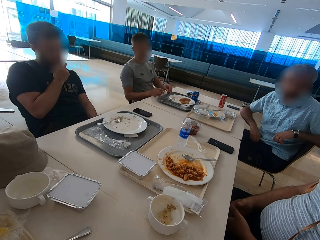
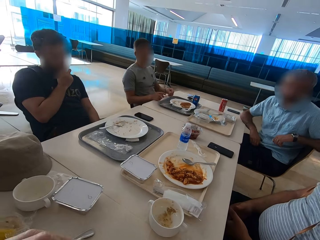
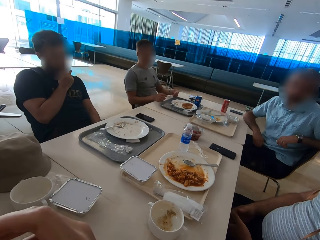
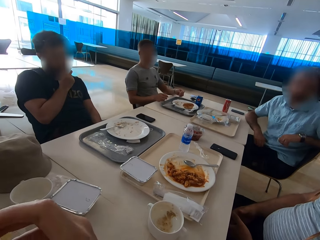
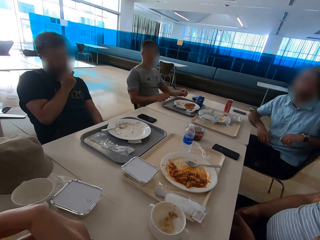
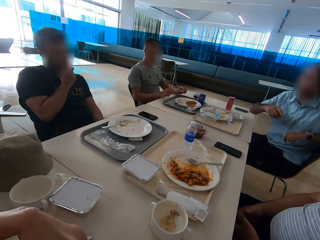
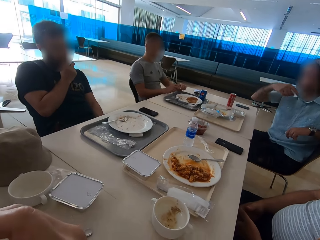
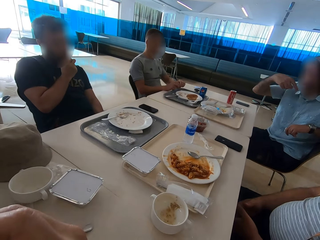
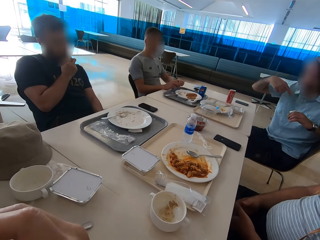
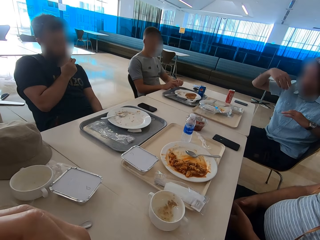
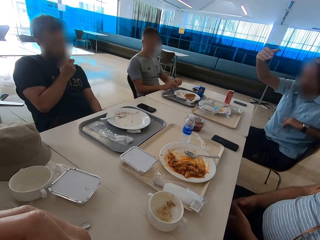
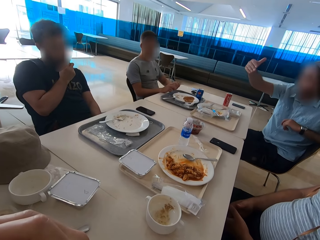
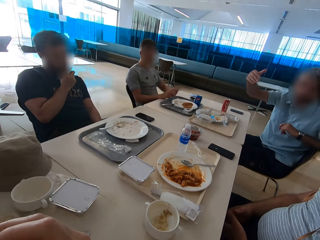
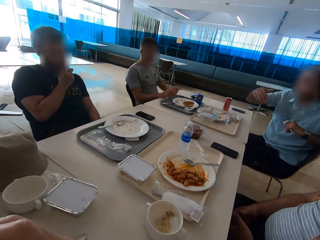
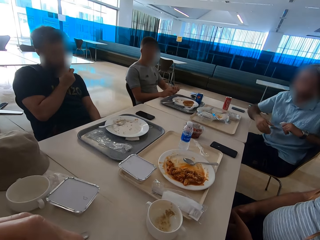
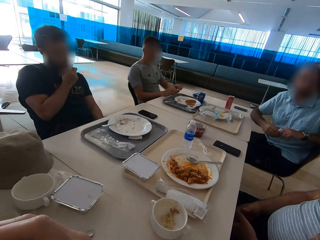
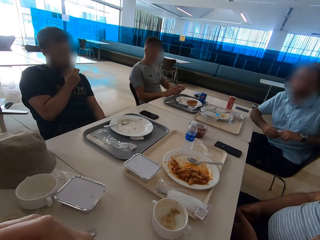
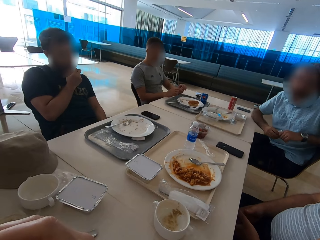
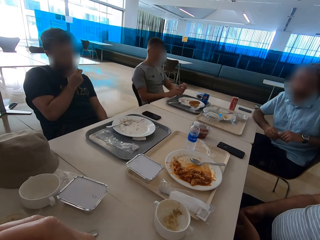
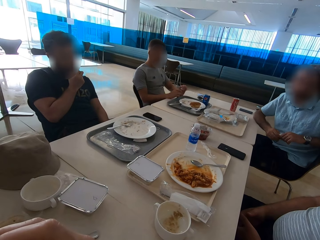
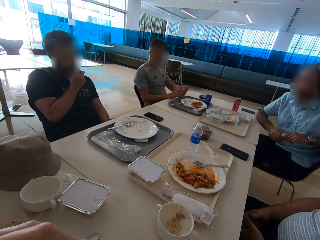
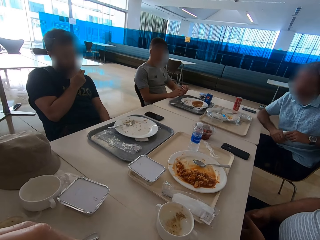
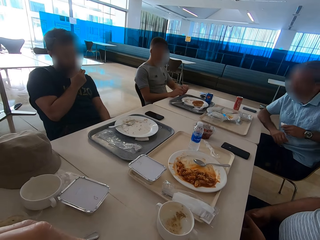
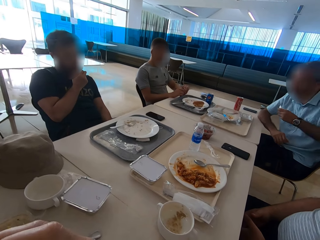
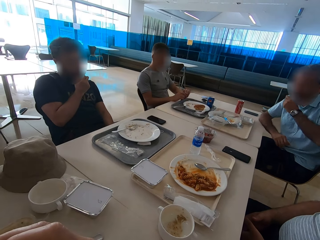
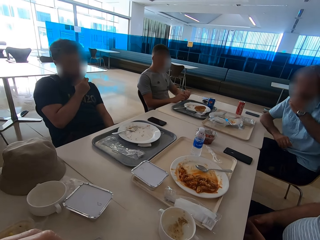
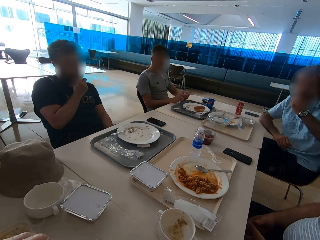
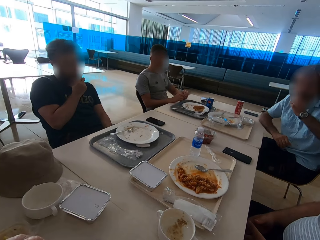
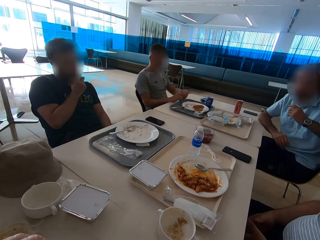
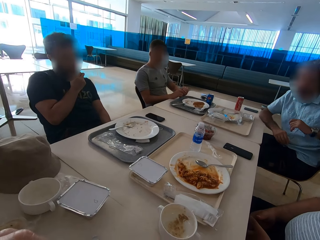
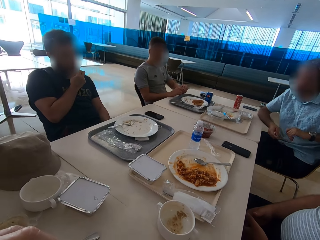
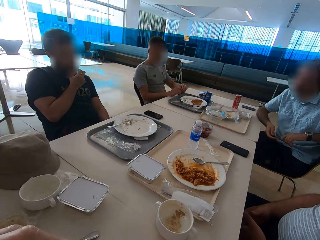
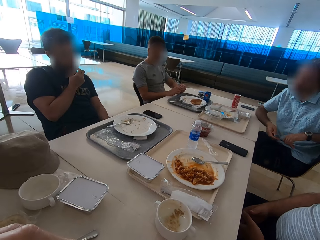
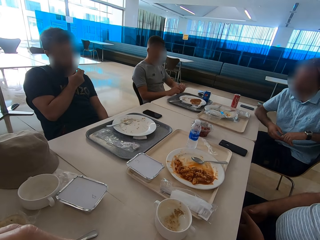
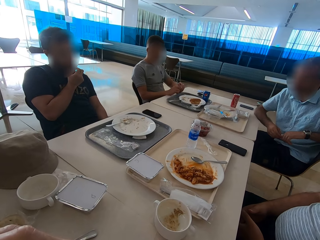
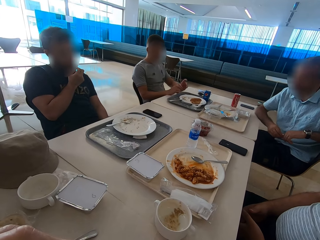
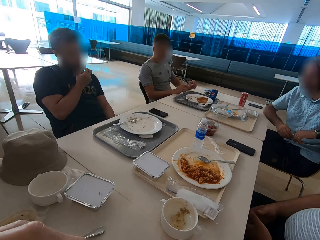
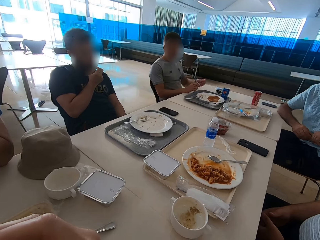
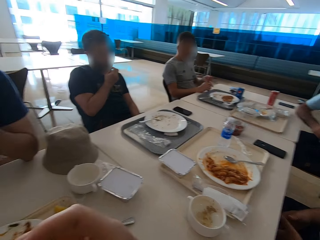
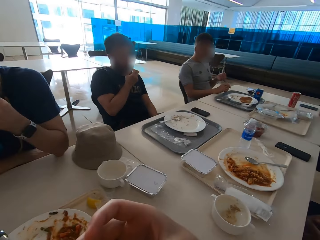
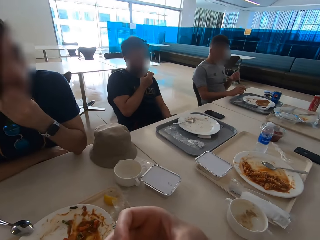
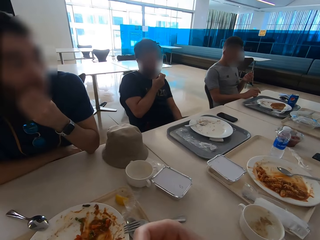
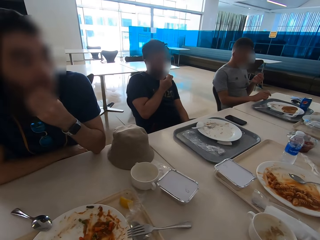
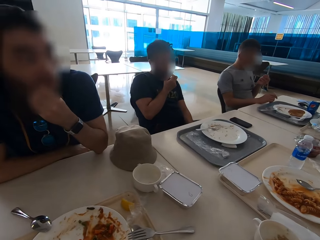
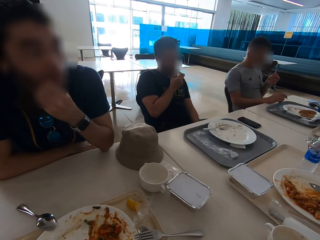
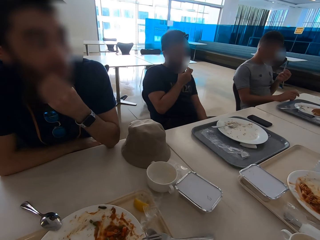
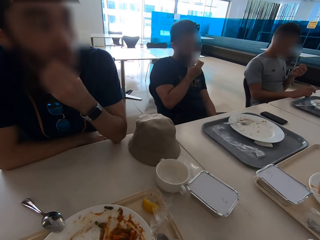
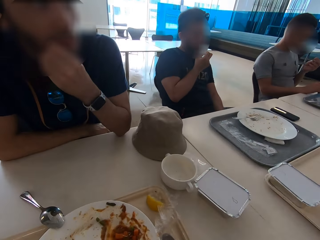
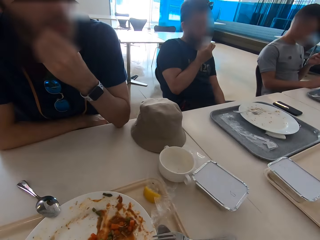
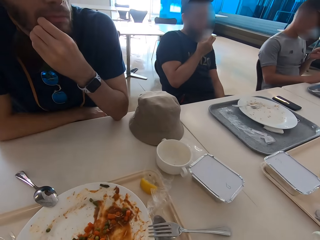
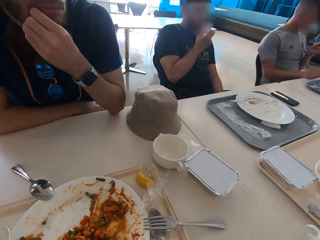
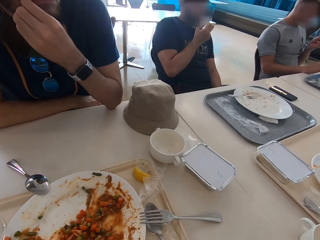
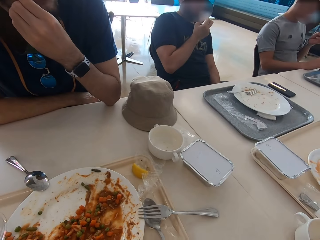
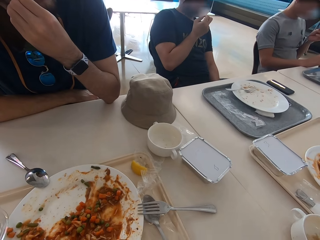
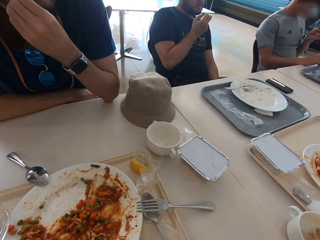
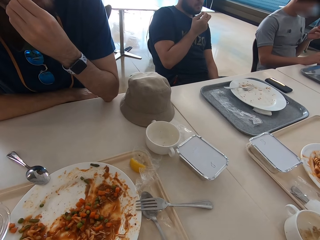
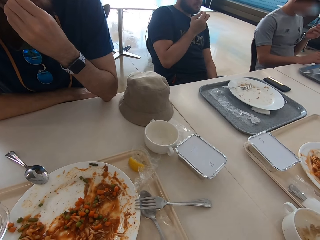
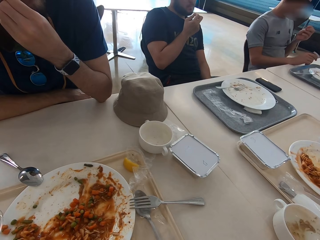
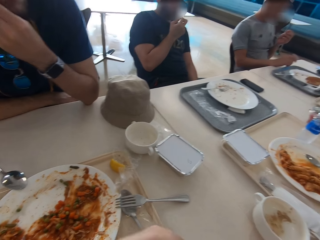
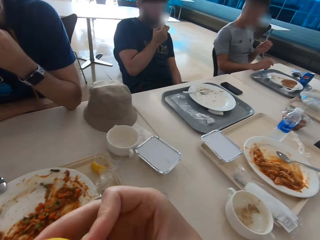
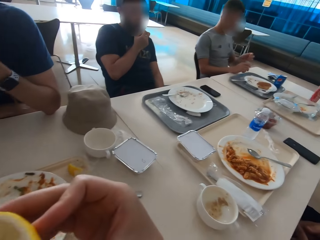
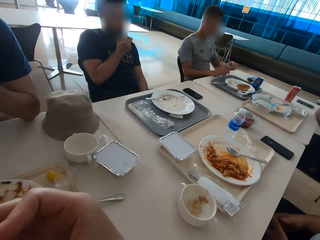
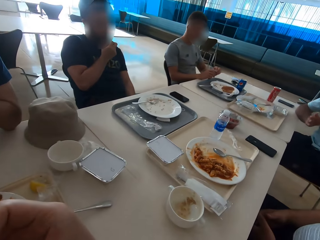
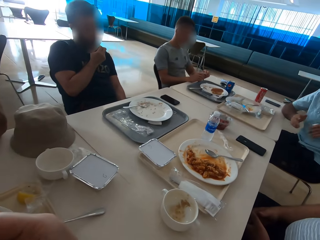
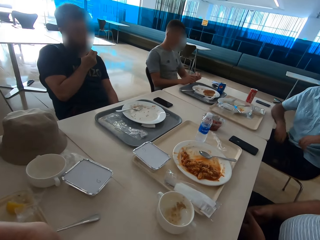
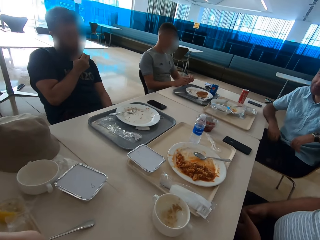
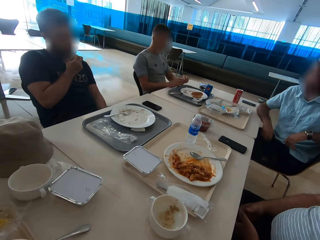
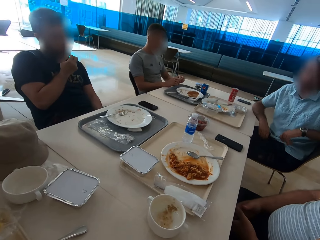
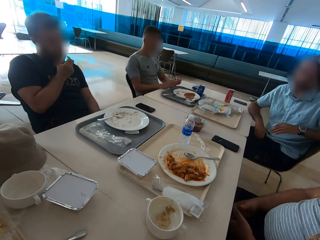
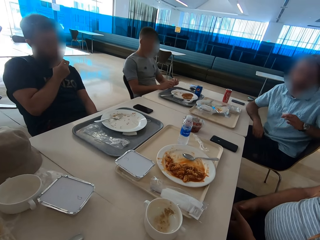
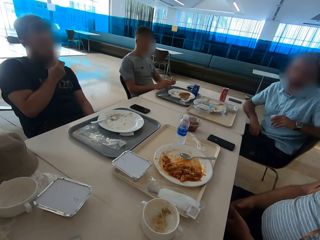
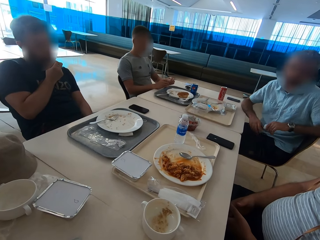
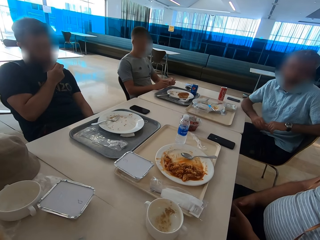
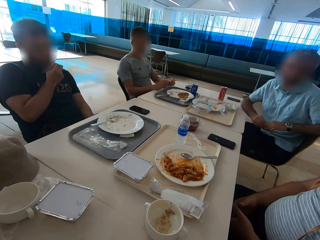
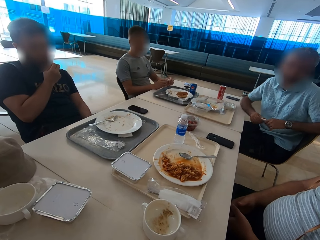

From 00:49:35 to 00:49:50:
A man speaks with gestures and wipes his face with a tissue. The camera wearer looks around the table. Another man picks his teeth. A third man picks his teeth. He picks his teeth again. The camera wearer eats. The first man speaks with gestures.

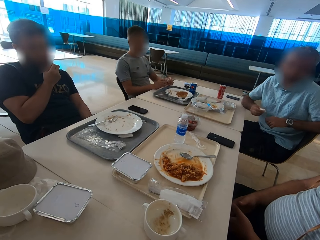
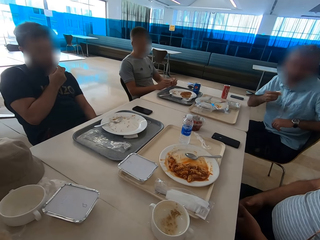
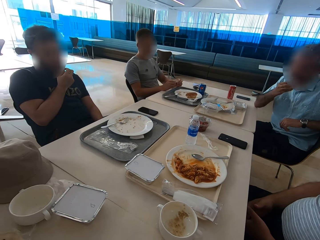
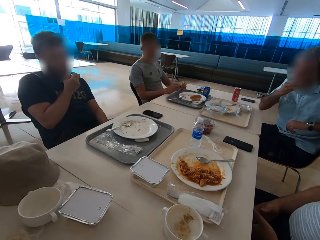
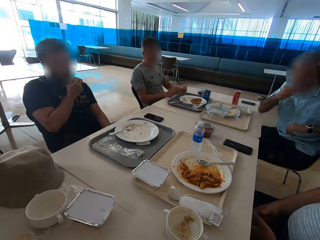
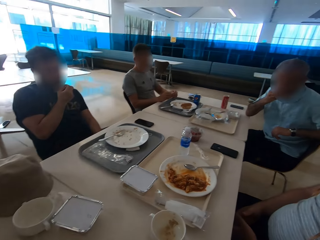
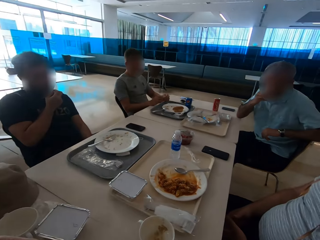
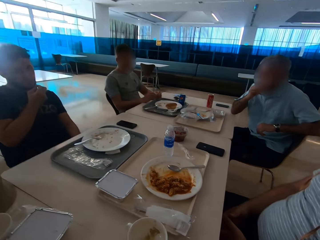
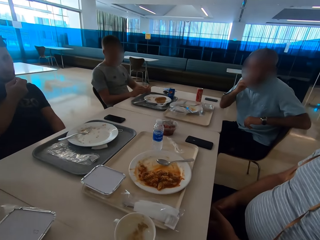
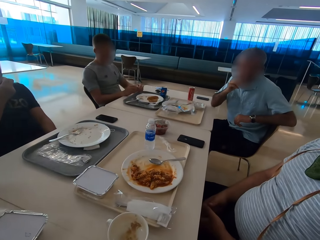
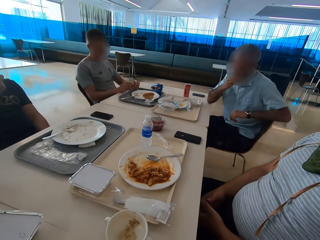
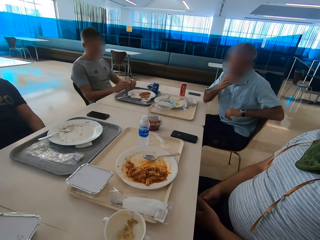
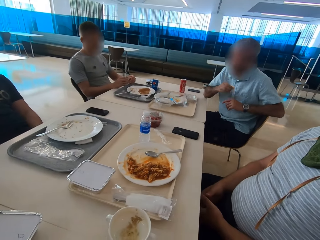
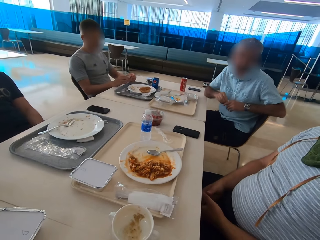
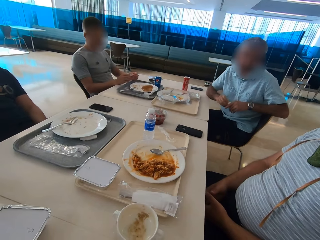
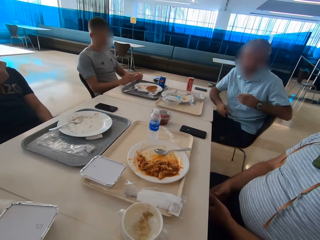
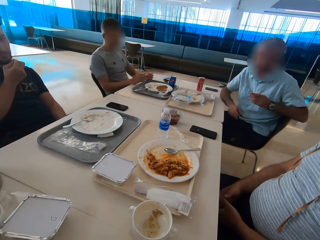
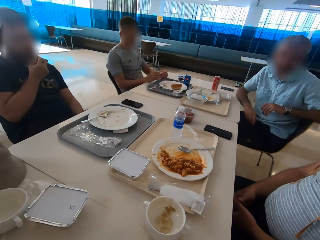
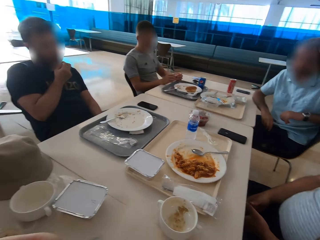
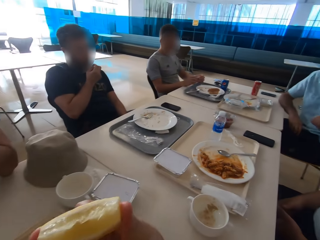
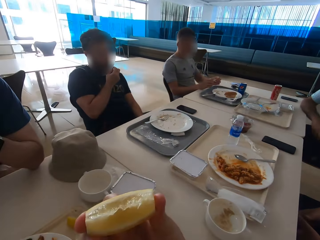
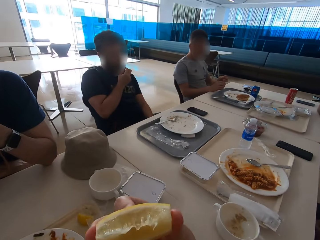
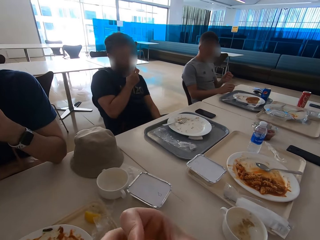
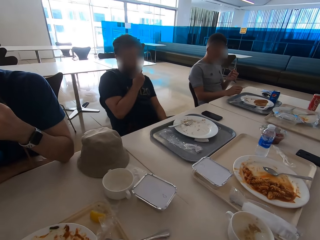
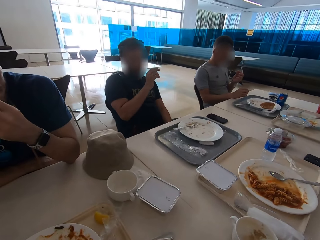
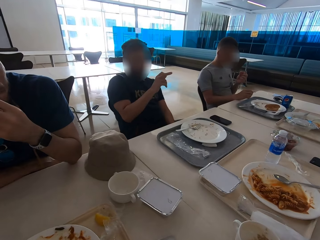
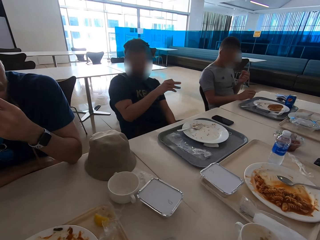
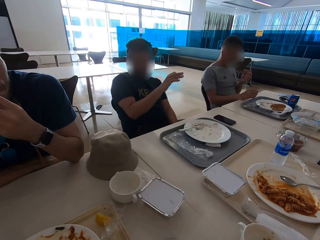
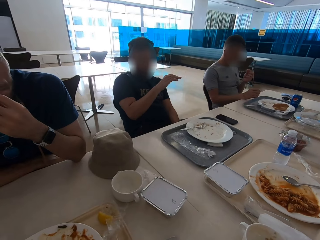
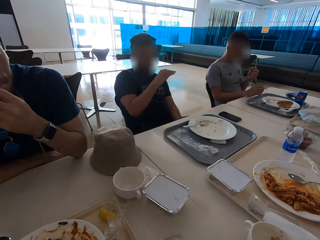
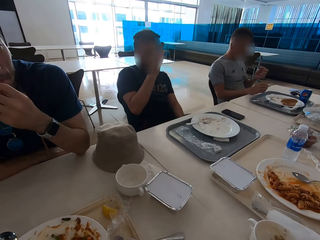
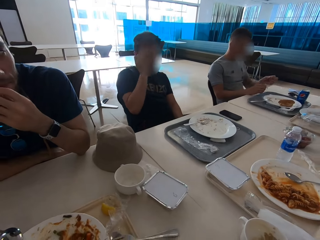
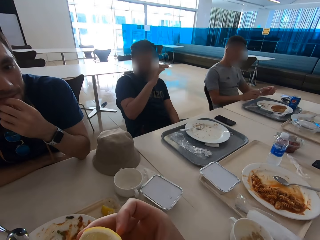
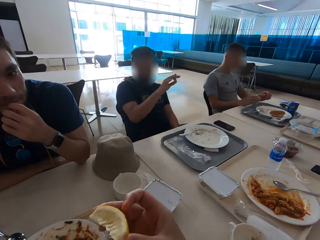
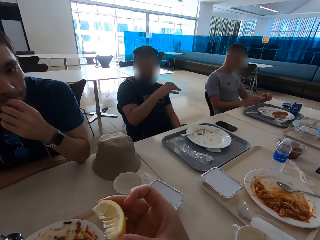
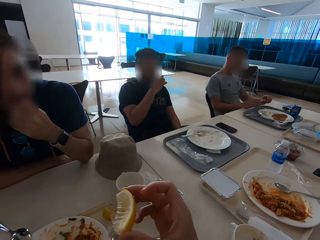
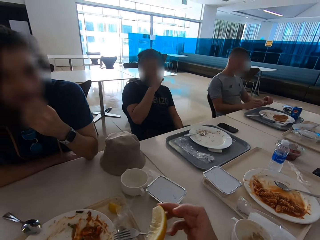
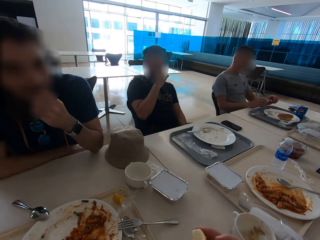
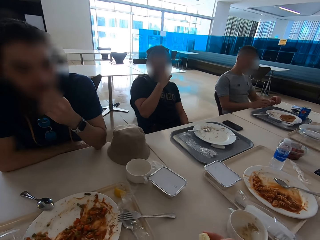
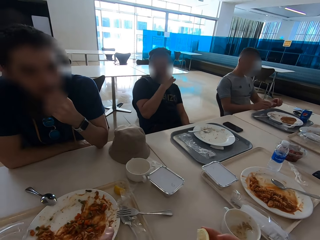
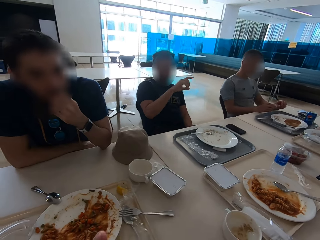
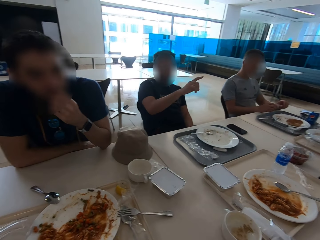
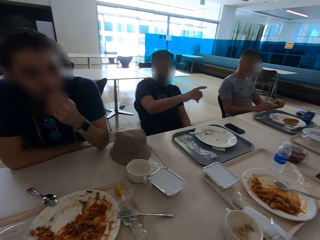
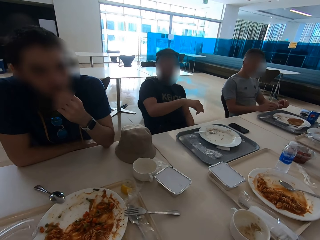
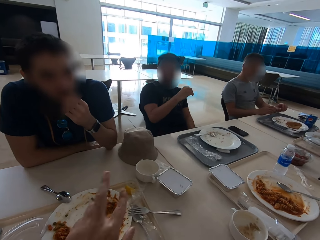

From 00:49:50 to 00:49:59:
A man wipes his face with a serviette and speaks with gestures. The camera wearer eats a lemon. Another man speaks with gestures.
